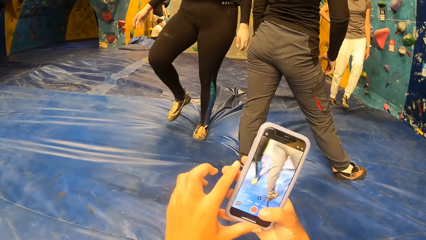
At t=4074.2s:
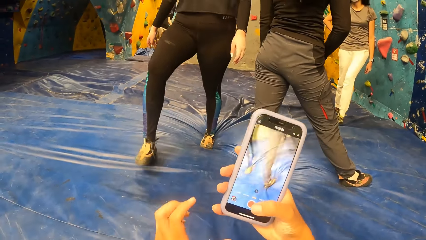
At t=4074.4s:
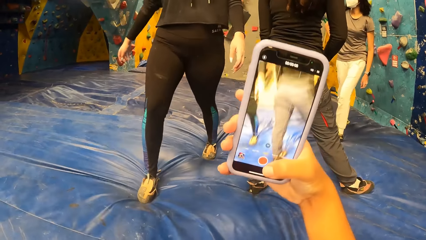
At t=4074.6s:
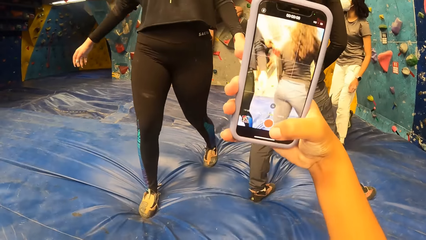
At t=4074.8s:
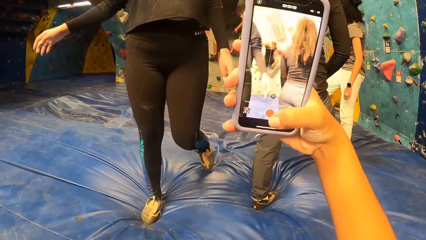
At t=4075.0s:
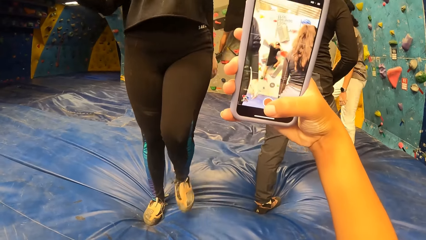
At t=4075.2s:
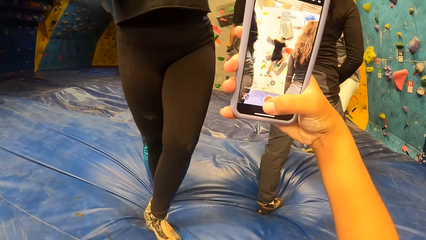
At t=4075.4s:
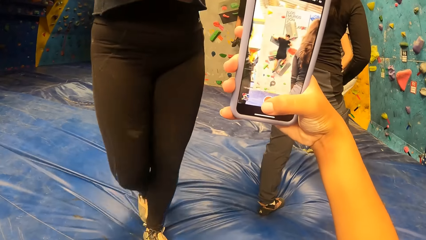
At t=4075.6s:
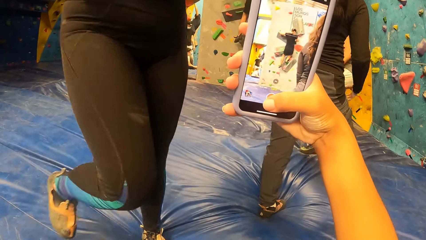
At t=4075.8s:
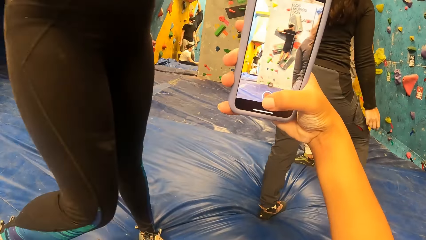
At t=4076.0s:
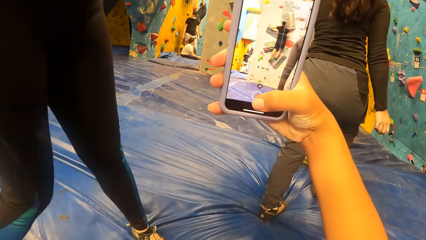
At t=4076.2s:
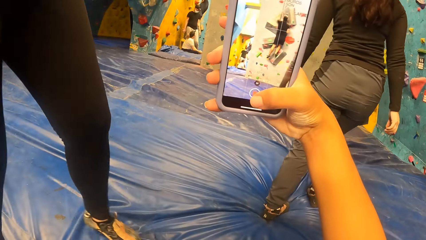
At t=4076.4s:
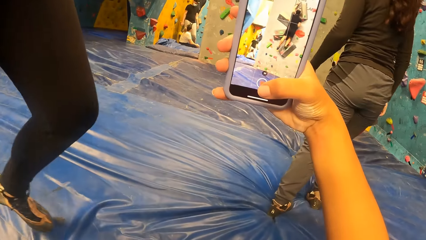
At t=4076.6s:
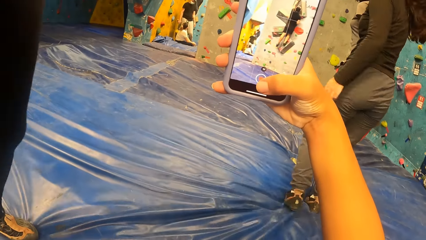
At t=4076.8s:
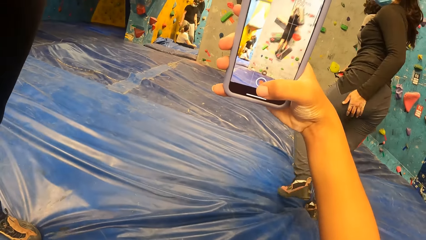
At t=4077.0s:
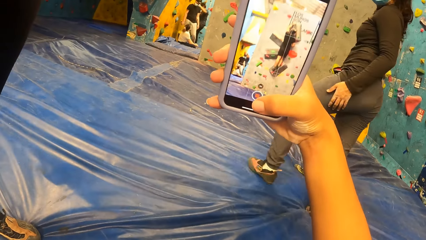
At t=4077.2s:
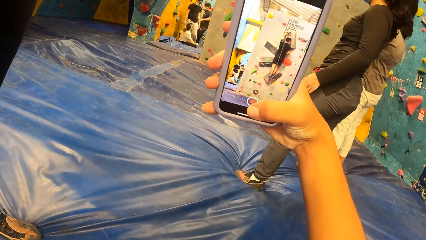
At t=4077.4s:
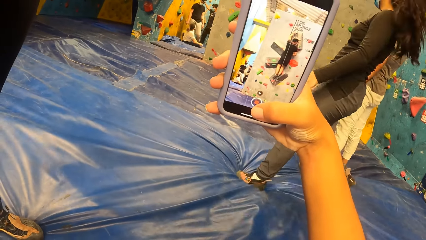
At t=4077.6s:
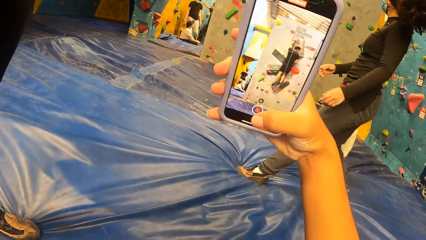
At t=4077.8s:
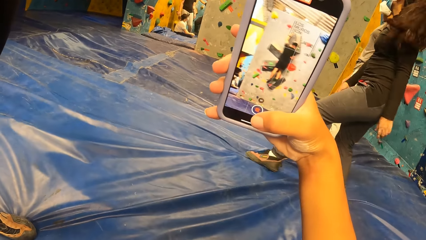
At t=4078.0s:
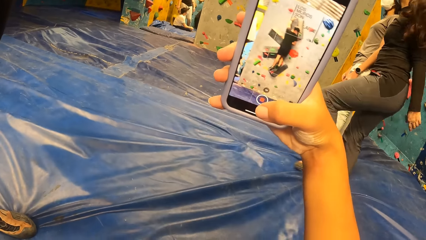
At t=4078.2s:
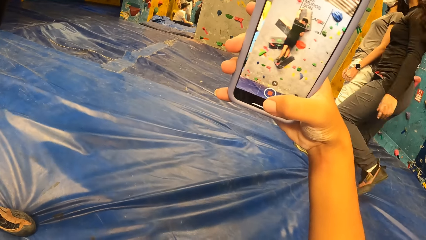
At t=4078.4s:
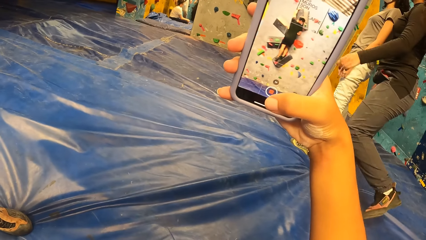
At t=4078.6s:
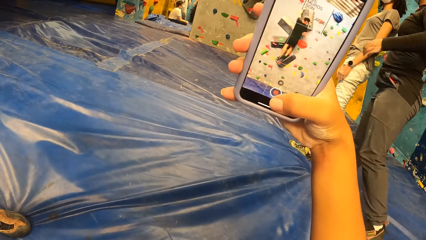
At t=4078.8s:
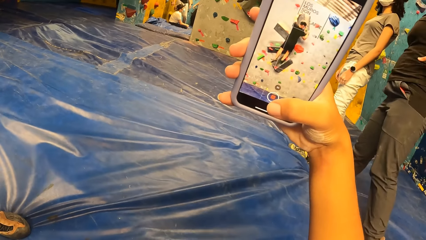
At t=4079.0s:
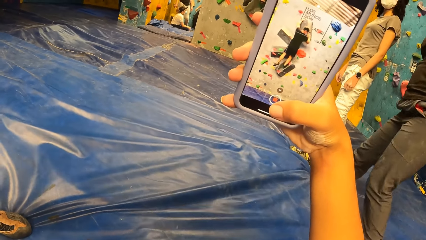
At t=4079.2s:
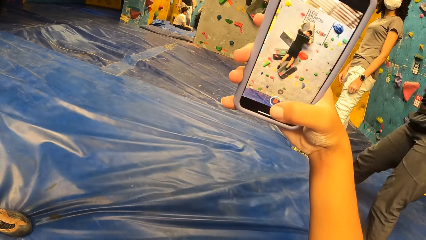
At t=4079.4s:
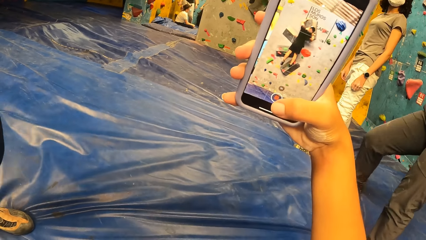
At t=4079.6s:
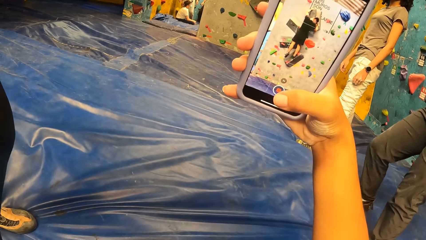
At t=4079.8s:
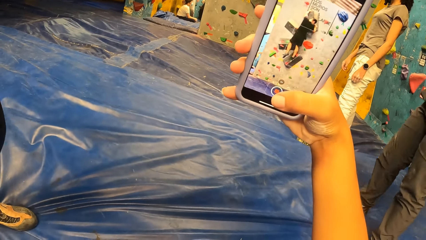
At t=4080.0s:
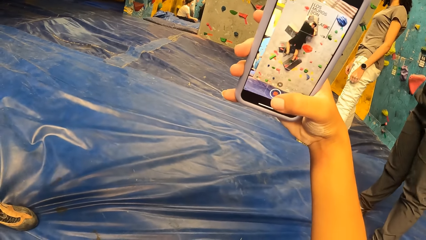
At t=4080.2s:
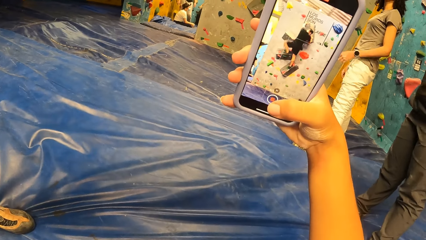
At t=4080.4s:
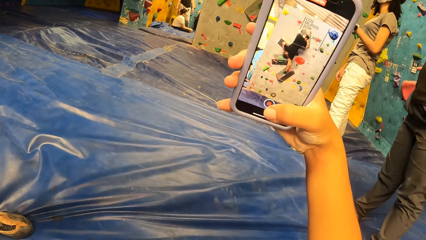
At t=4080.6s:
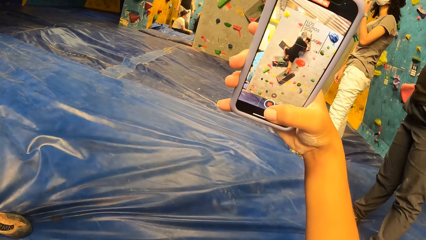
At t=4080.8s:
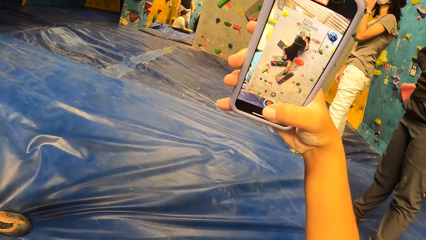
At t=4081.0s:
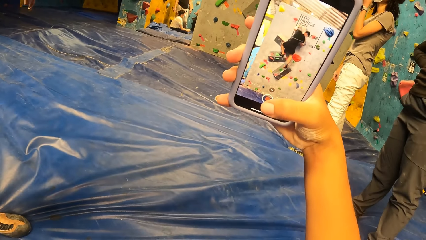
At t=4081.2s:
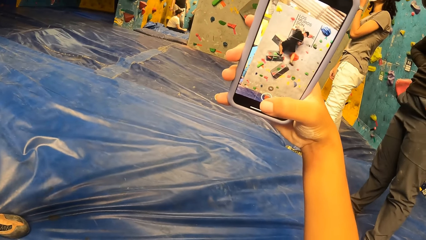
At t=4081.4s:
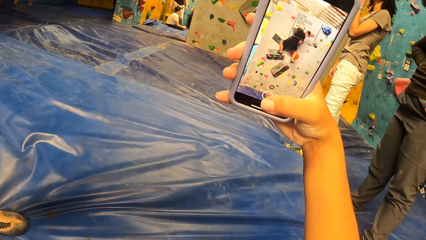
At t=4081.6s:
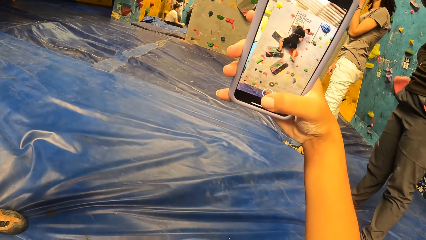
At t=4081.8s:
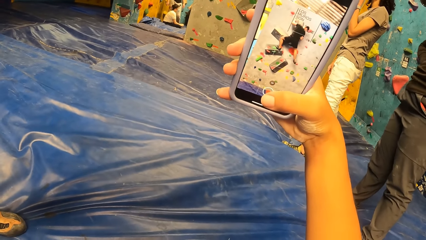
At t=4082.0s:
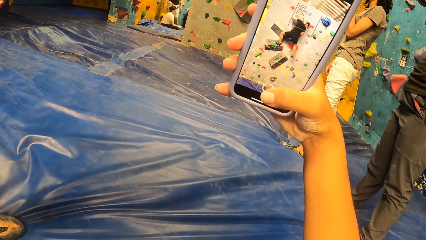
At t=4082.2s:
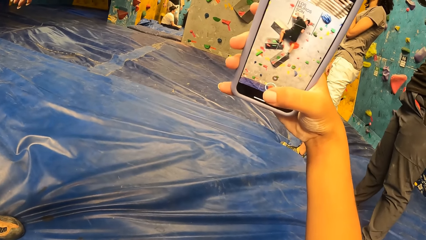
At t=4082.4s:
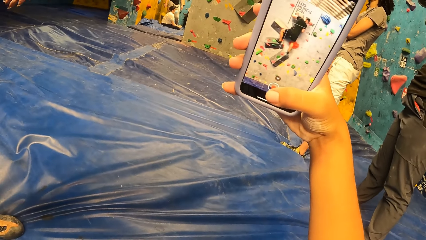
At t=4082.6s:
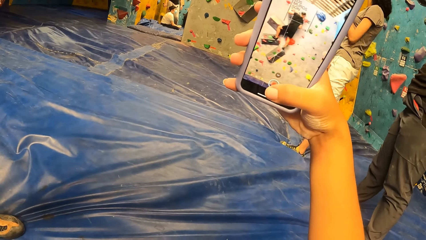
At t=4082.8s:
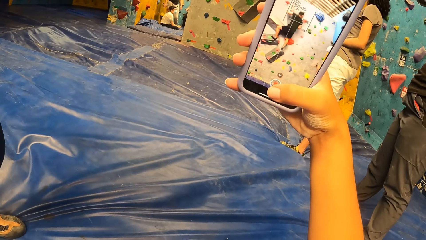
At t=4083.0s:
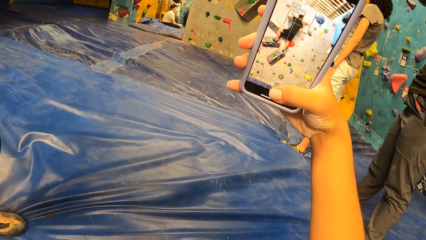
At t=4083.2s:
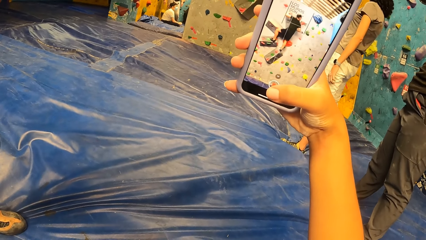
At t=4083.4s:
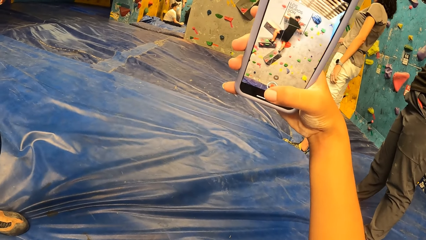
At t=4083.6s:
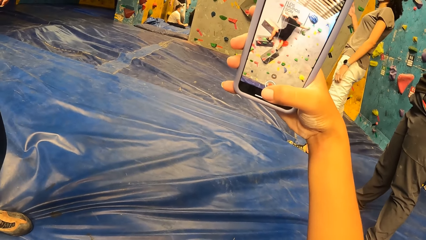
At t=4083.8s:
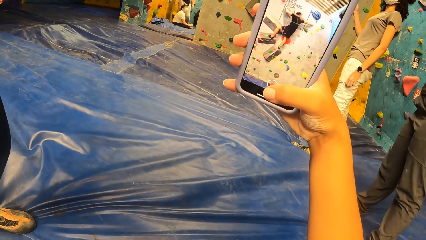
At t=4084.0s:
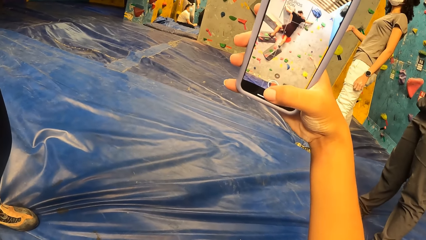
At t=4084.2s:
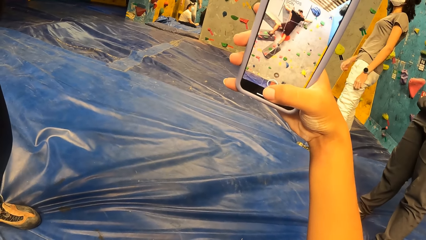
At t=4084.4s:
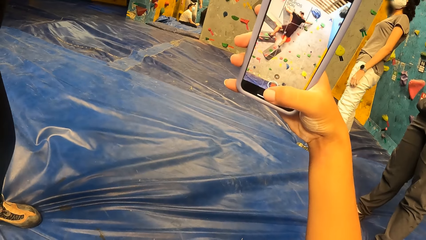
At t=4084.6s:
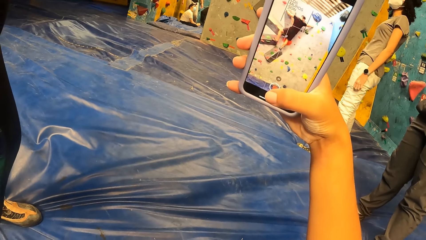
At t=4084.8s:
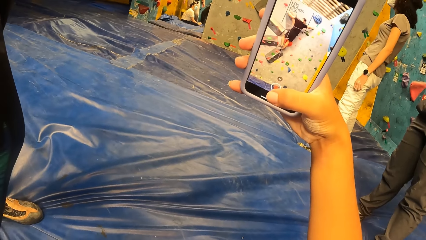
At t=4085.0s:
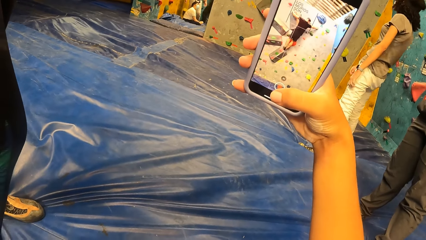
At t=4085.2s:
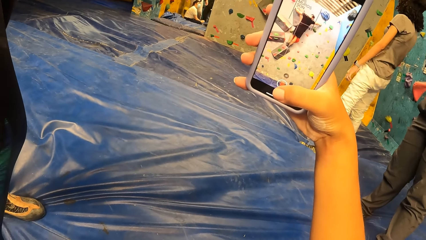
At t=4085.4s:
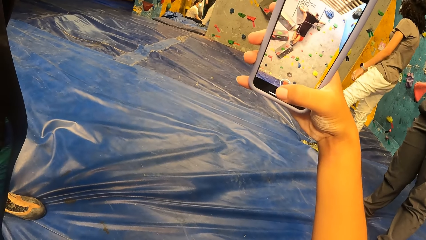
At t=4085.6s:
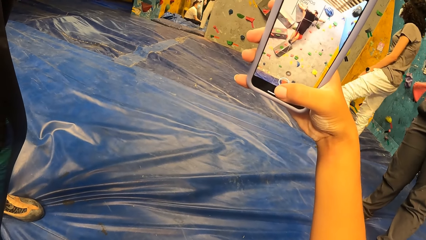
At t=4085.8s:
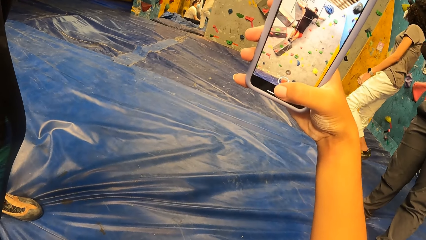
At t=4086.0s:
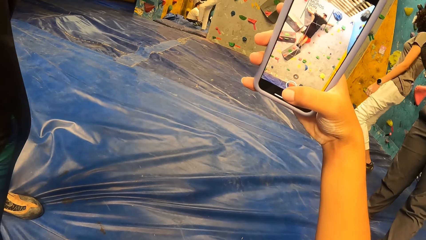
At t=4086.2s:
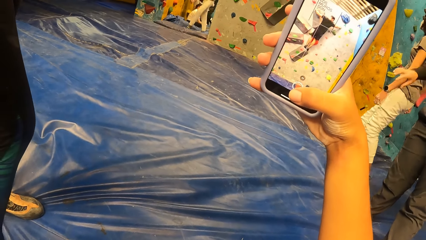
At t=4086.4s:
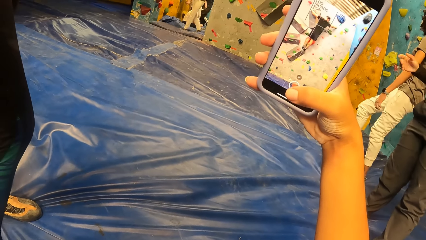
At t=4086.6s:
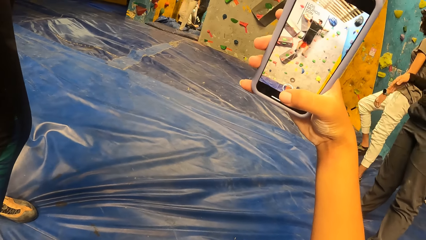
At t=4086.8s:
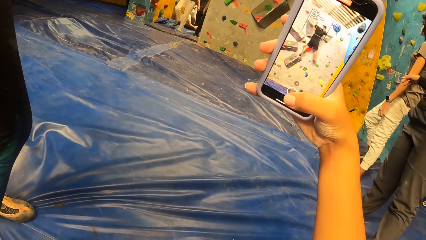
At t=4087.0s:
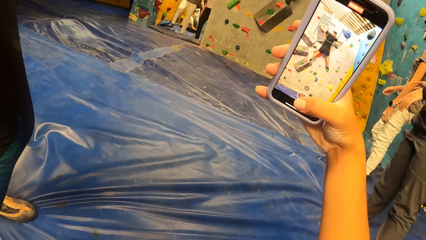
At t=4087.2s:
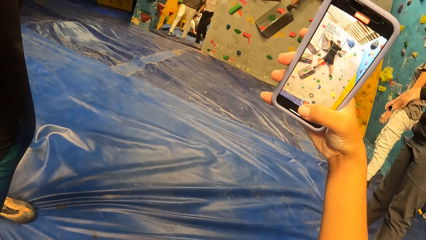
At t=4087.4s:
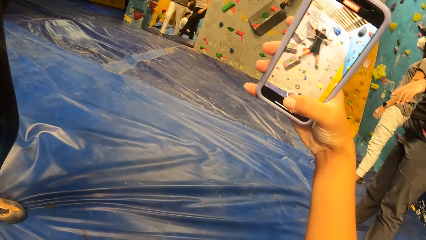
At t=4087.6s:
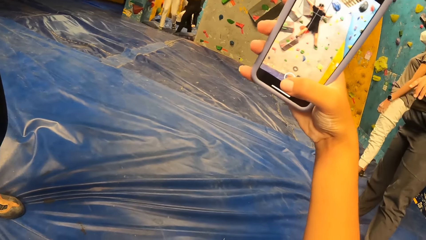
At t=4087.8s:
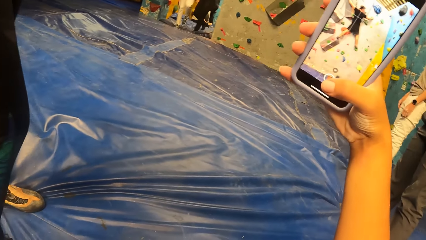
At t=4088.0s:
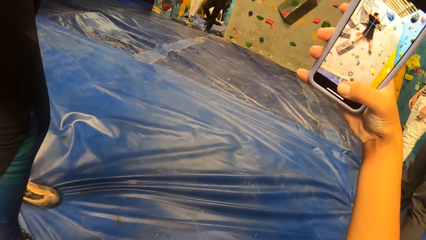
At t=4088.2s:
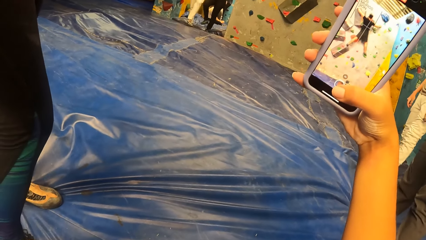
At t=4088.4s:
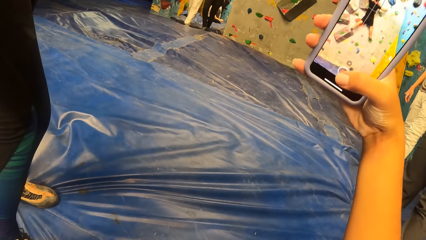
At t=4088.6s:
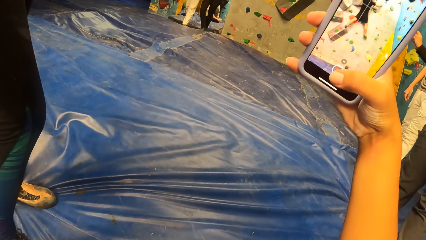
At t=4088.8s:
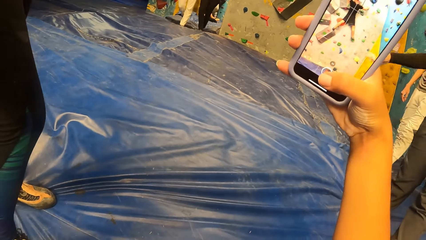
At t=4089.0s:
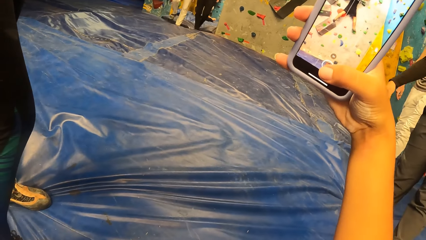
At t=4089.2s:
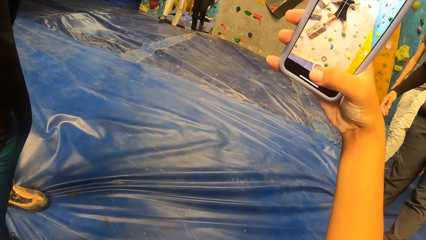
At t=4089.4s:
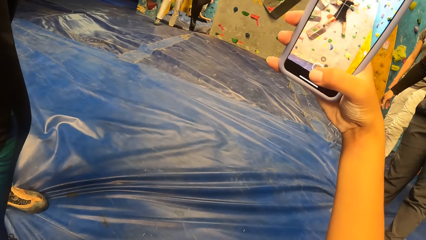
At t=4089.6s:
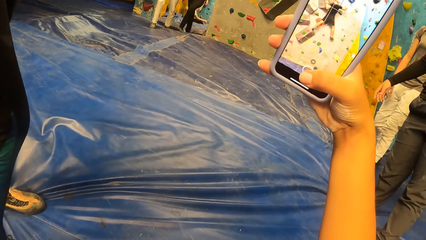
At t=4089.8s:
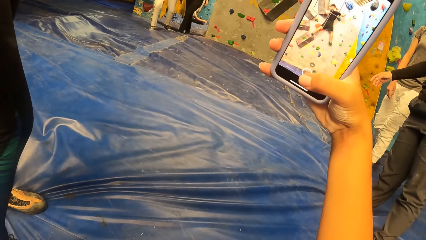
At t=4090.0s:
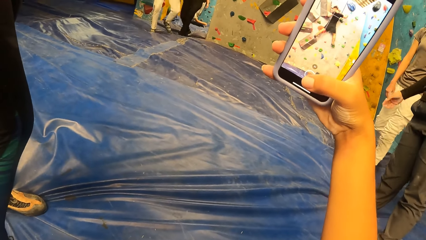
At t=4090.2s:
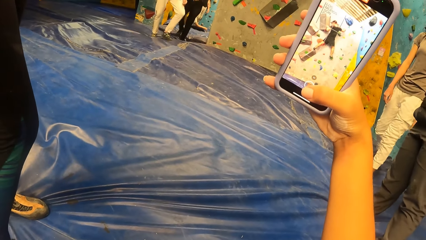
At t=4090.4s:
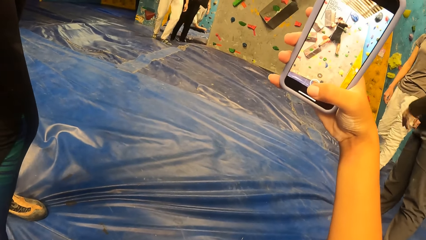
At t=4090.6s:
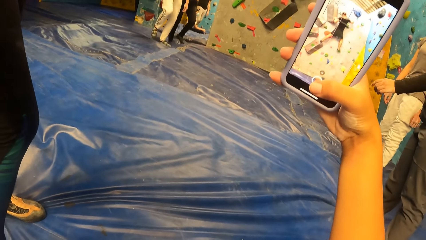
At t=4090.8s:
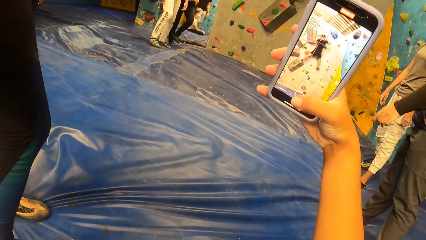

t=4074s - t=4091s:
The camera wearer removes her left hand from the phone. She looks at the phone. She makes a video record with the phone in her right hand.
